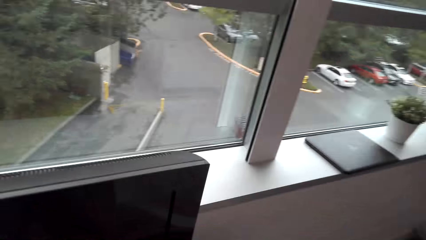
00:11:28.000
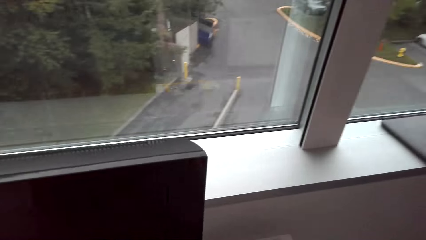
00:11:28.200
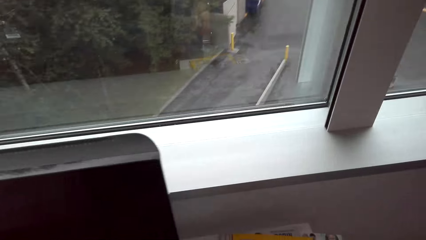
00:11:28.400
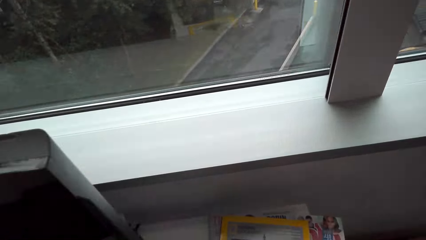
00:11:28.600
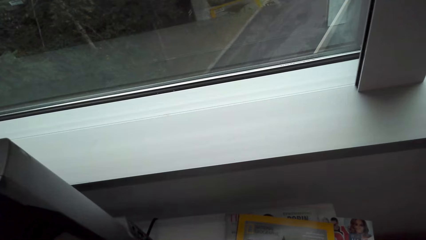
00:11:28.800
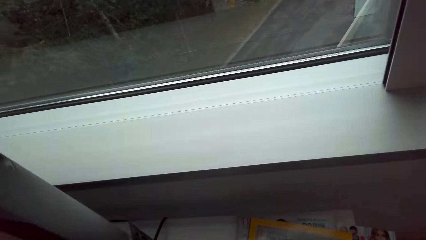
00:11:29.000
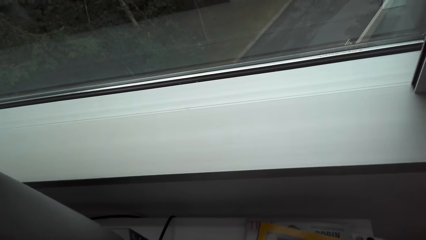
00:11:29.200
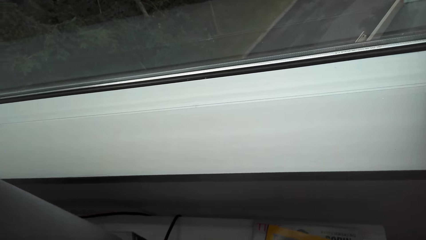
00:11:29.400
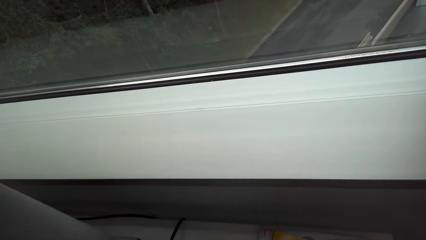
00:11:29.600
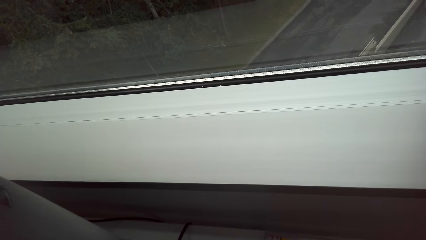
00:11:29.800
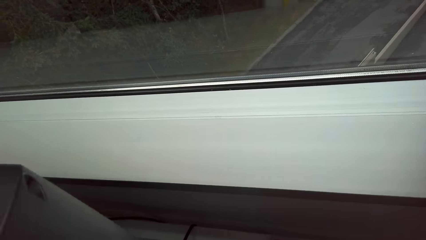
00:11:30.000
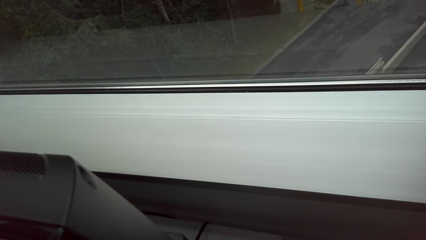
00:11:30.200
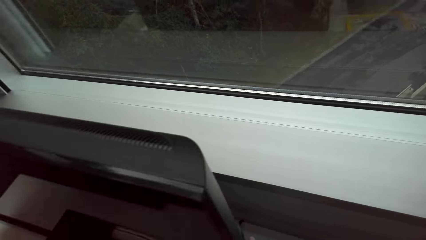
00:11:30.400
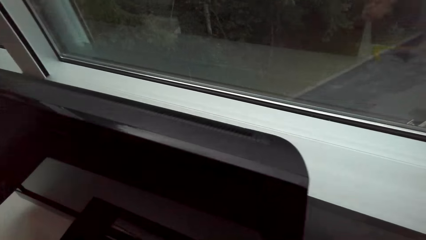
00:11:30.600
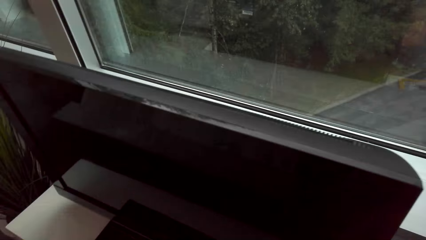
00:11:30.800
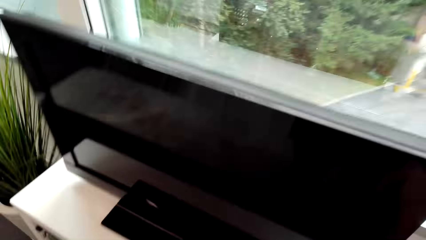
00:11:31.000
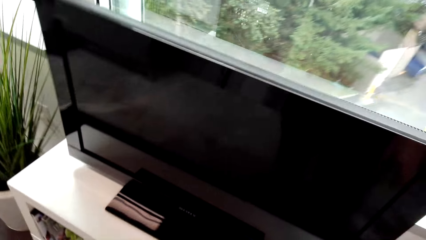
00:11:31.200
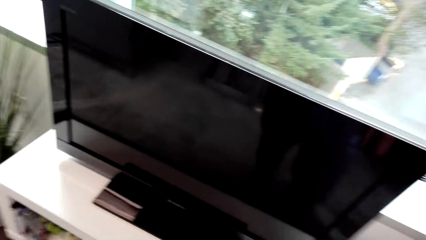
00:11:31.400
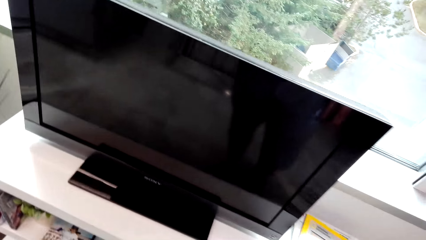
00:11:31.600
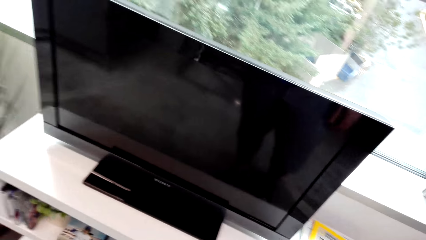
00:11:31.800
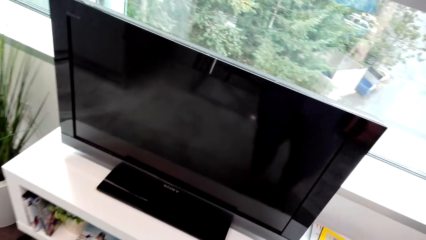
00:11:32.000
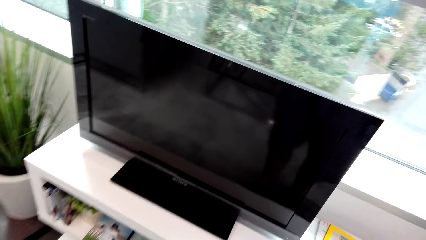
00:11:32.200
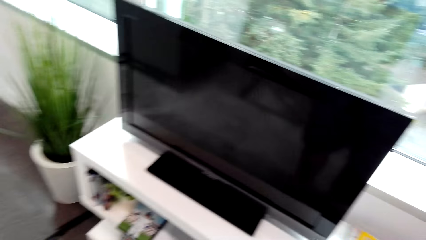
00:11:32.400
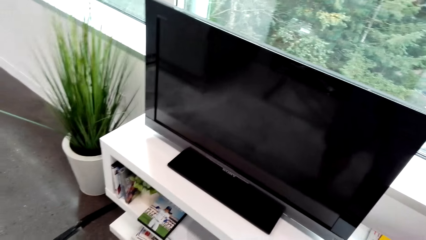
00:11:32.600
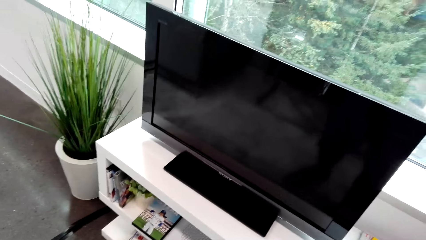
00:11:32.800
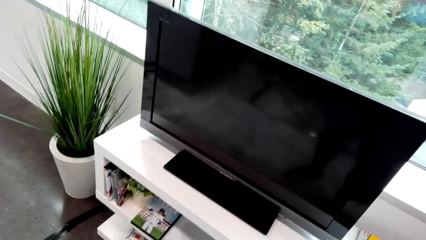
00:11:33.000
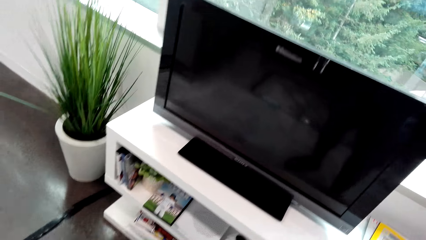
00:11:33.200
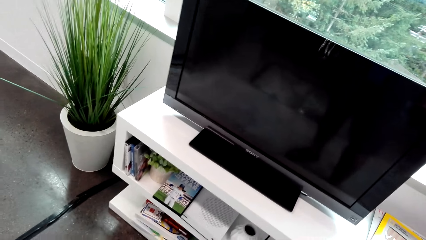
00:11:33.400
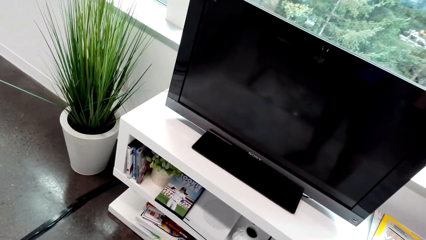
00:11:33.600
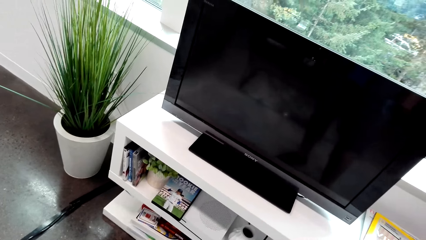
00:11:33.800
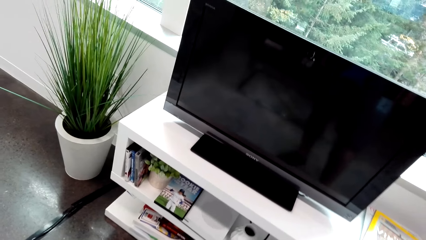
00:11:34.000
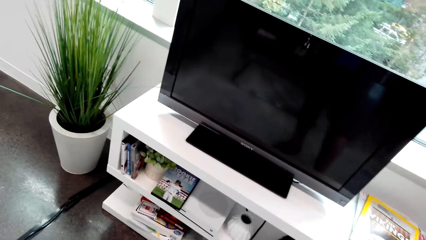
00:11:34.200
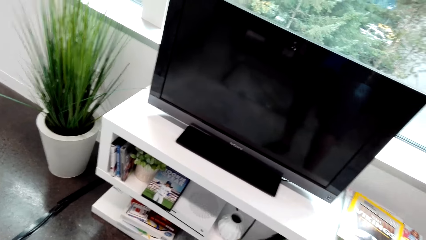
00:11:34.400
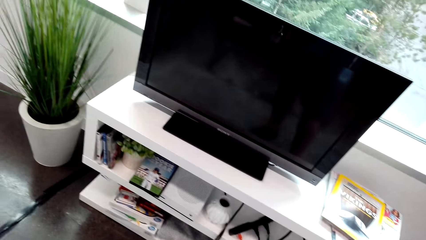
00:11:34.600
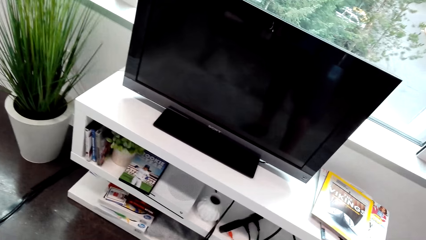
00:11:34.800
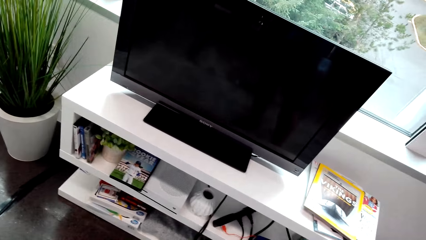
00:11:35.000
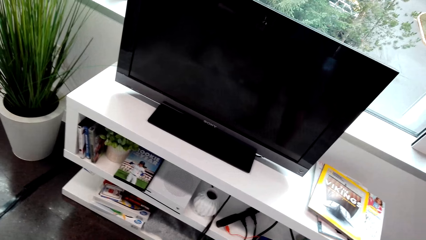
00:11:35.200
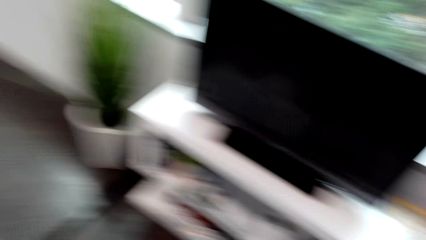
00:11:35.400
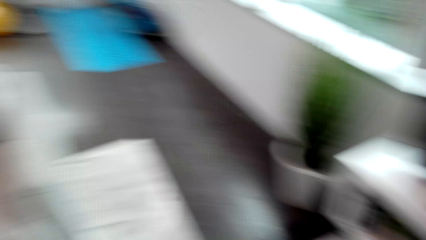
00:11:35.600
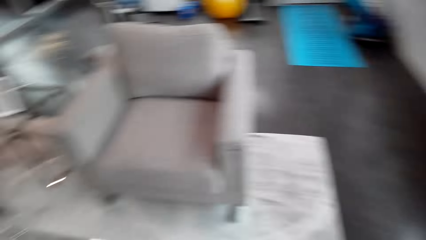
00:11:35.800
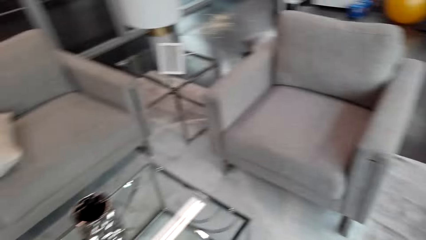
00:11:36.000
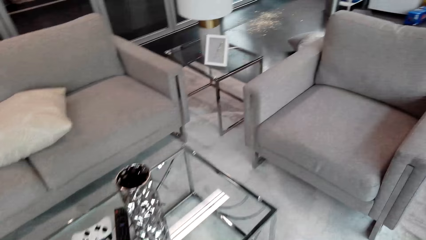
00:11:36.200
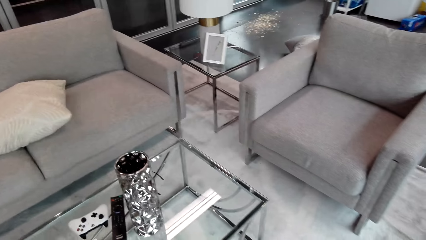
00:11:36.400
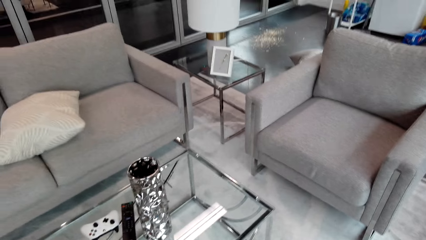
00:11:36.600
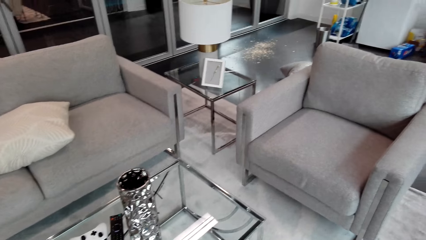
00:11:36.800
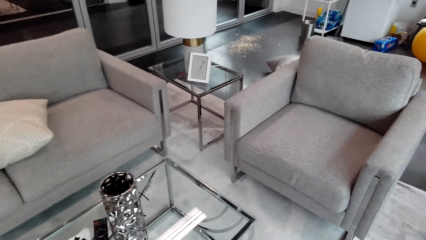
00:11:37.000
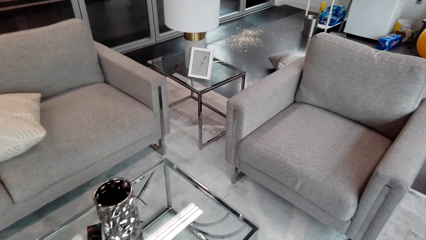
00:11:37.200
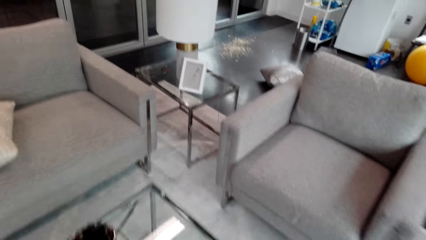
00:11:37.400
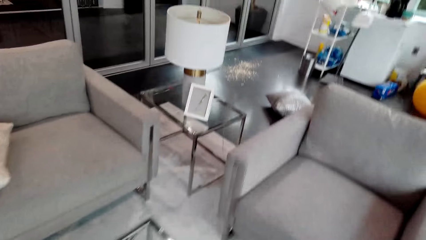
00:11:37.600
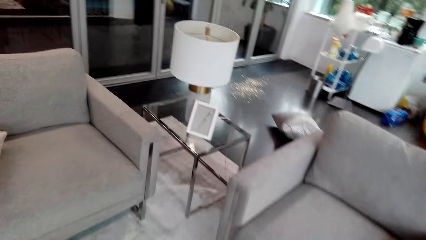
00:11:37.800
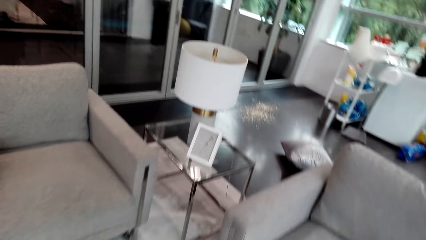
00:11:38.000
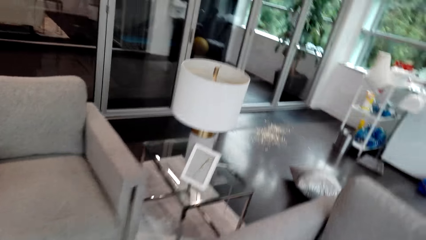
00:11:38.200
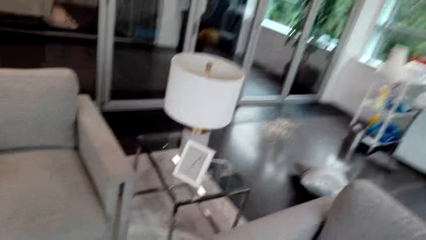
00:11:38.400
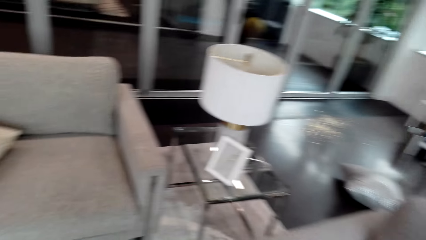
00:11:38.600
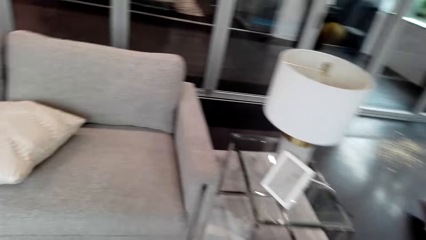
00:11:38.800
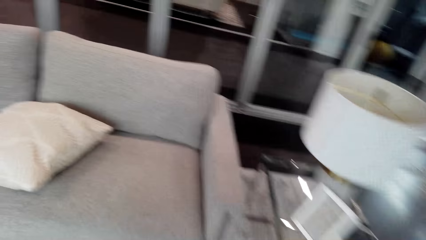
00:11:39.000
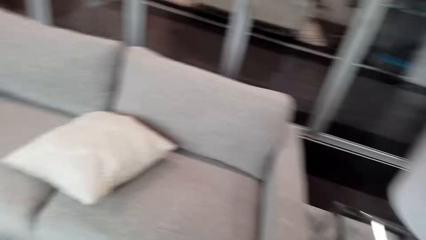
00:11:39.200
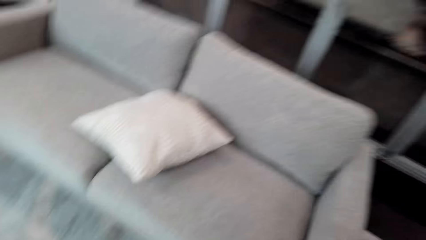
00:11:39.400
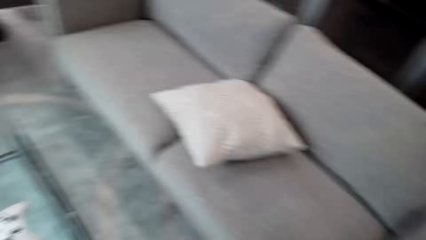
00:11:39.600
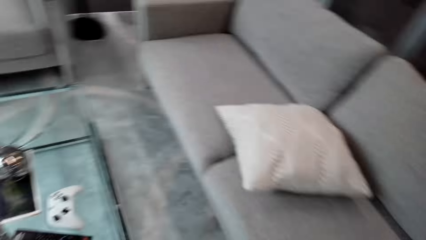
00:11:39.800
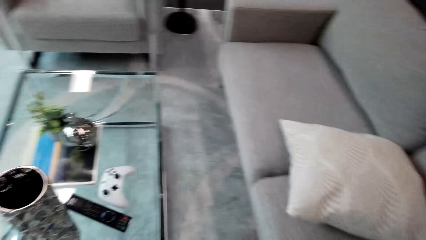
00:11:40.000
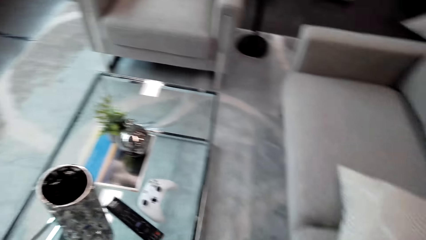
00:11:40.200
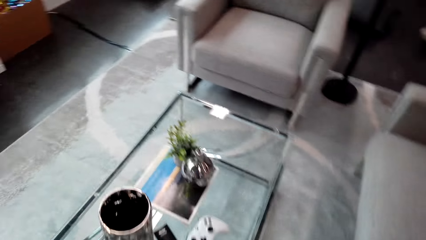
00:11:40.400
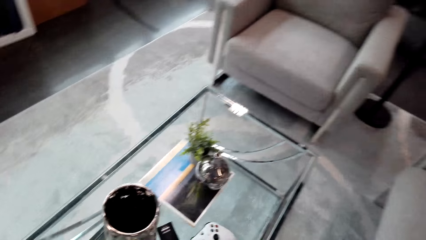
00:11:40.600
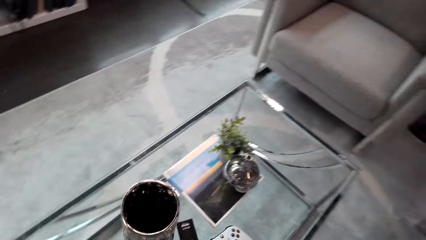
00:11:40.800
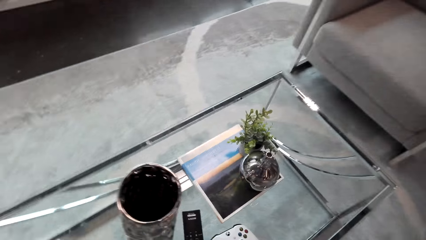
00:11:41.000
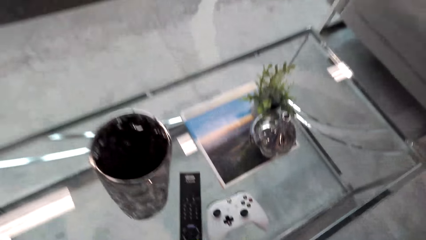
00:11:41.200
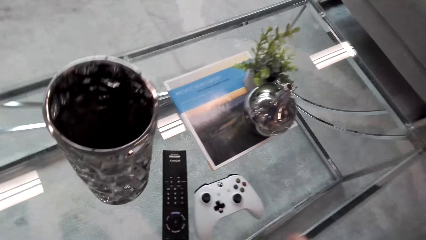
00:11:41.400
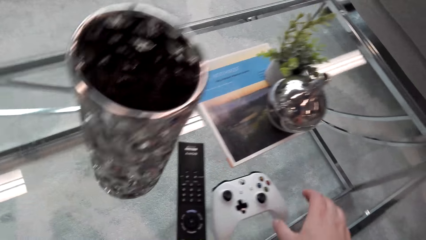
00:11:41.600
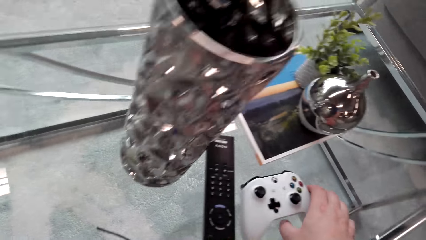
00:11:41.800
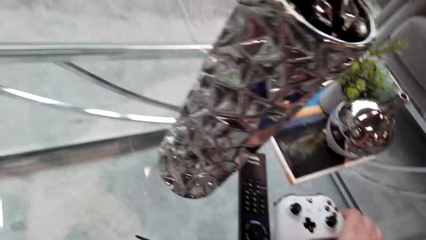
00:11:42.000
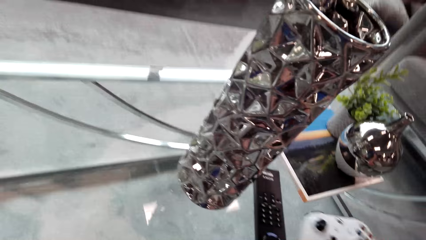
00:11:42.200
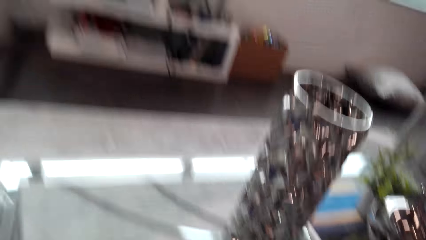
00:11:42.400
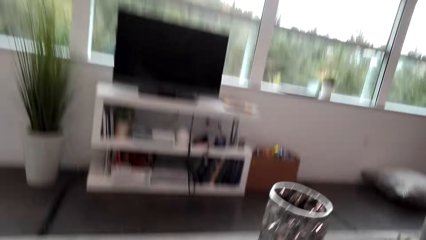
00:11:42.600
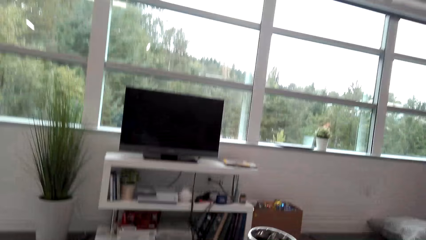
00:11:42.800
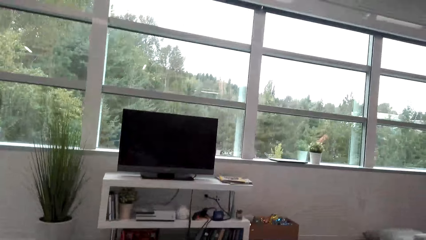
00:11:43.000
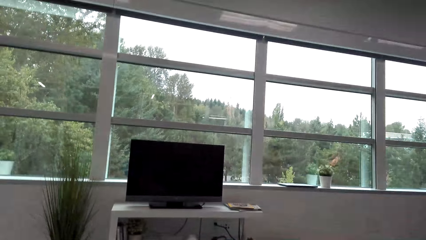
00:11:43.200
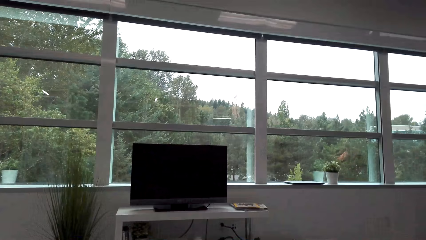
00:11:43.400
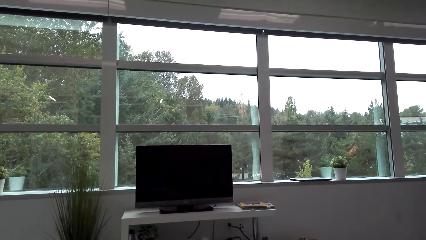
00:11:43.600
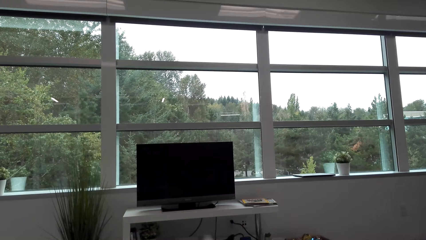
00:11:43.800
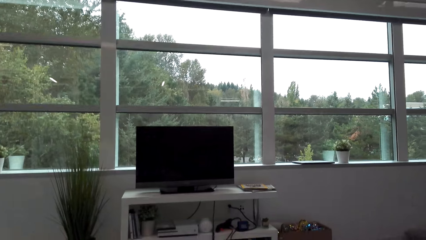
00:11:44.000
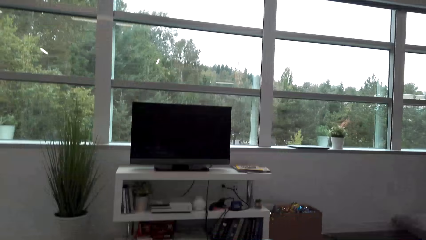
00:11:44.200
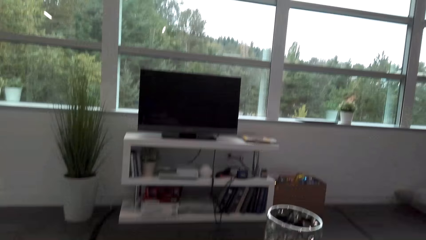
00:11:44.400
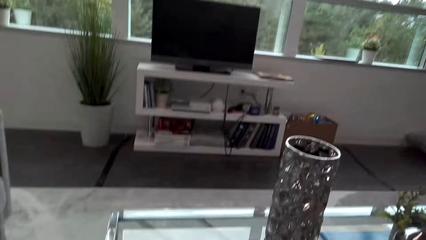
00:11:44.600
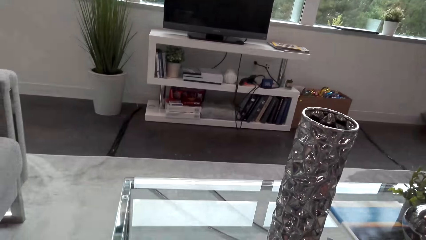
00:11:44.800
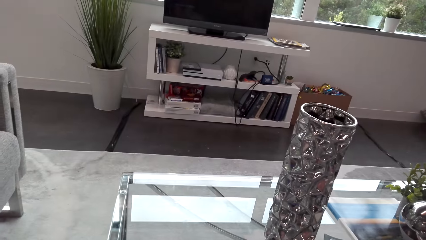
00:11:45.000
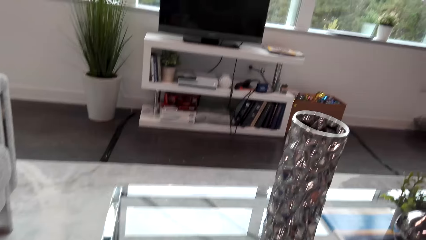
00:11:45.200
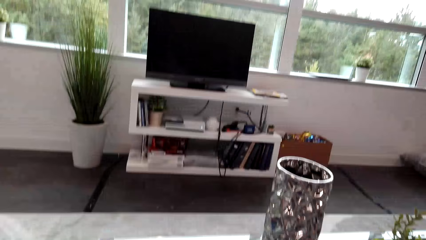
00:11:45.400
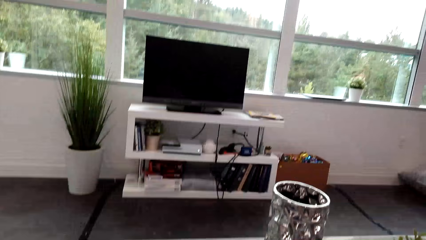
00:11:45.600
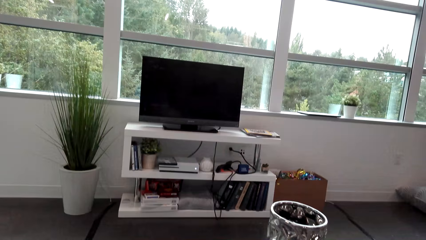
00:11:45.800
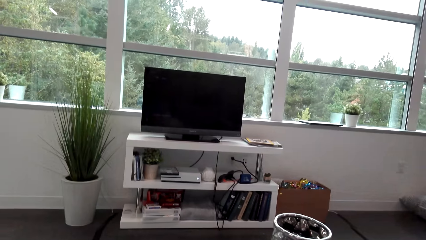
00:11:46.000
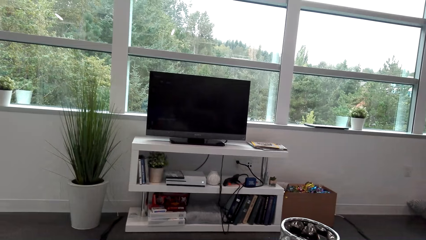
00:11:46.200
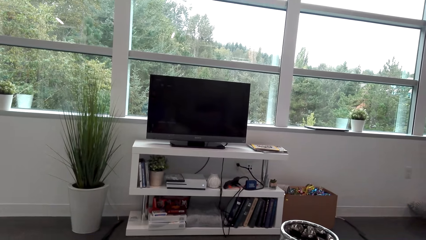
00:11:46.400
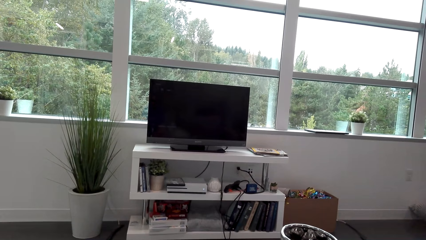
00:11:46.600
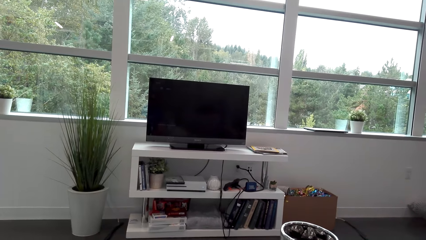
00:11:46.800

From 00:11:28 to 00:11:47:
The camera wearer moves the television. They stand near the TV. They look around. They step forward. They walk around. They sit down. They pick up the game controller. They look around.
